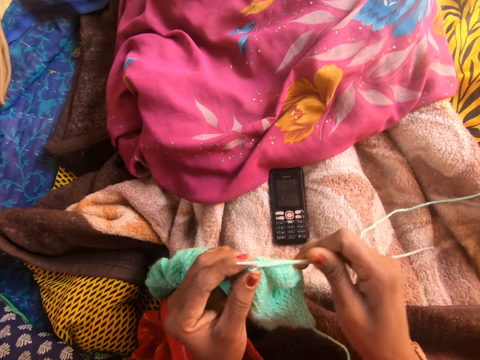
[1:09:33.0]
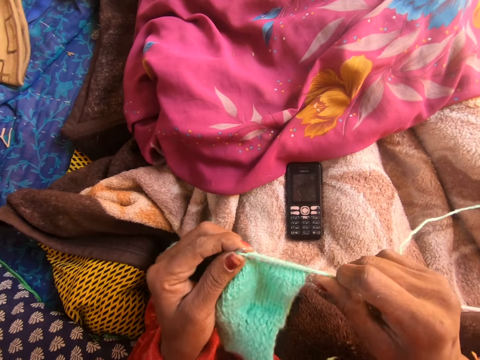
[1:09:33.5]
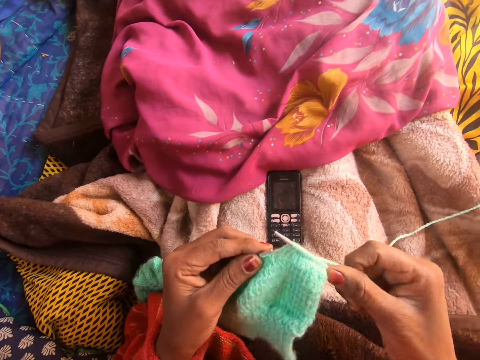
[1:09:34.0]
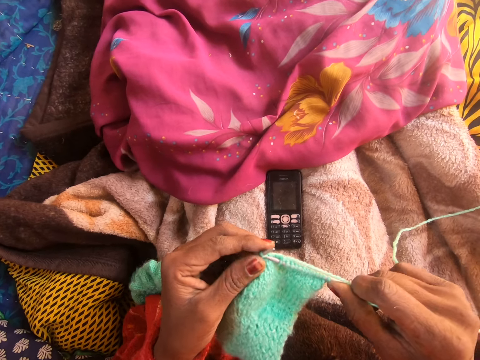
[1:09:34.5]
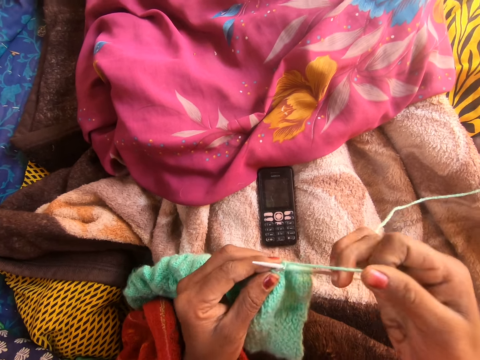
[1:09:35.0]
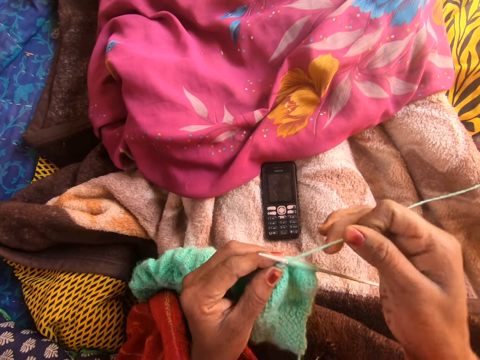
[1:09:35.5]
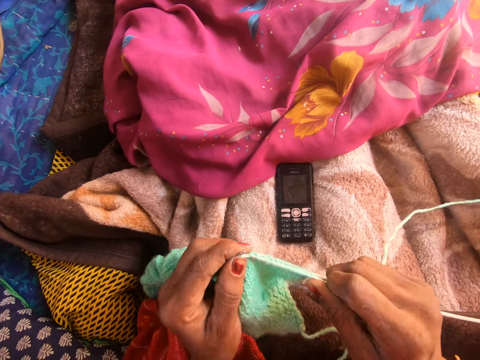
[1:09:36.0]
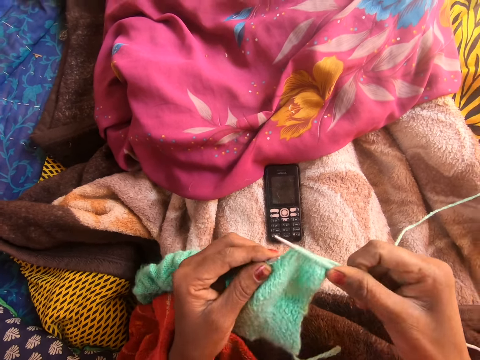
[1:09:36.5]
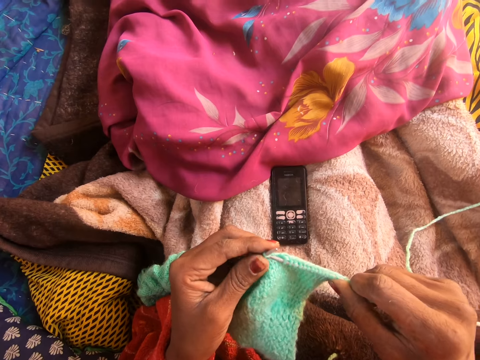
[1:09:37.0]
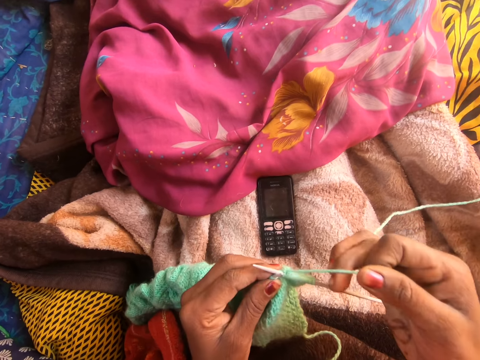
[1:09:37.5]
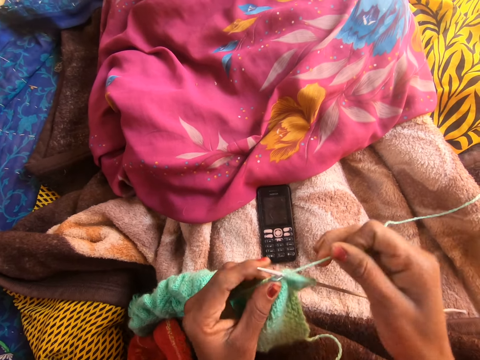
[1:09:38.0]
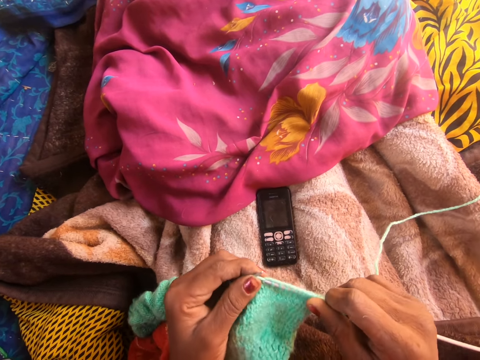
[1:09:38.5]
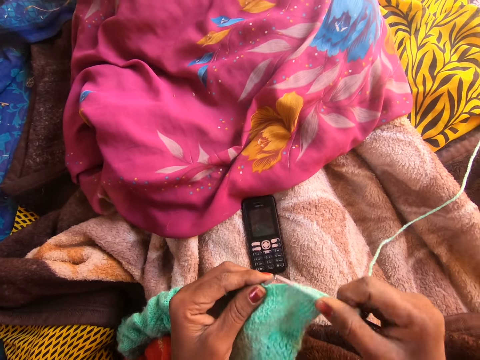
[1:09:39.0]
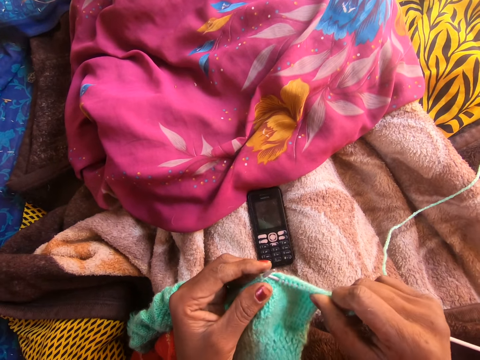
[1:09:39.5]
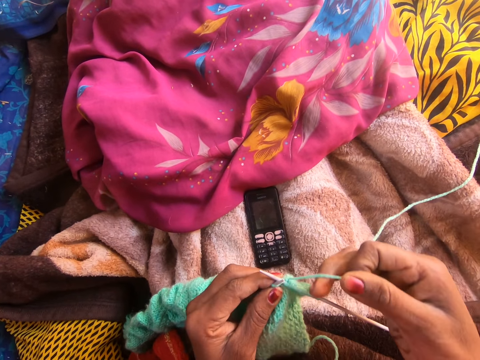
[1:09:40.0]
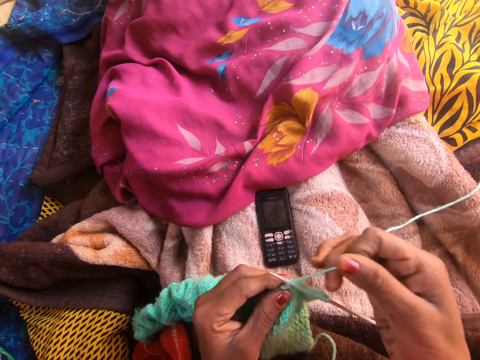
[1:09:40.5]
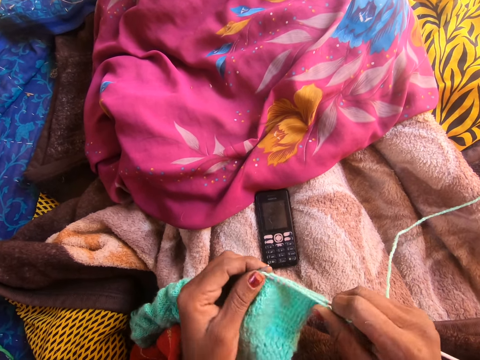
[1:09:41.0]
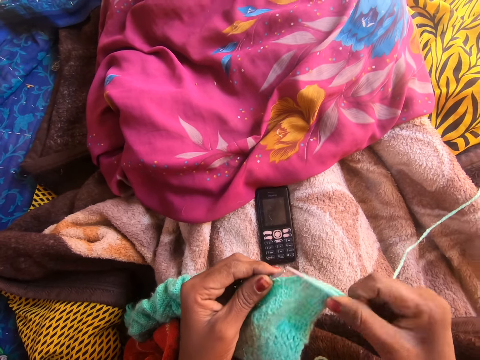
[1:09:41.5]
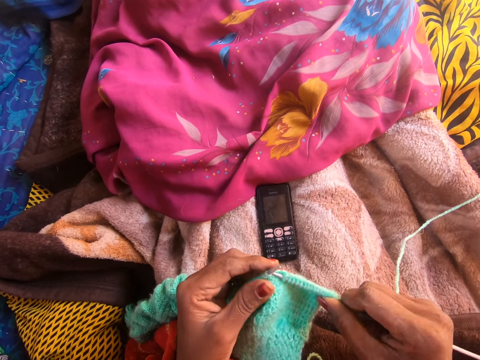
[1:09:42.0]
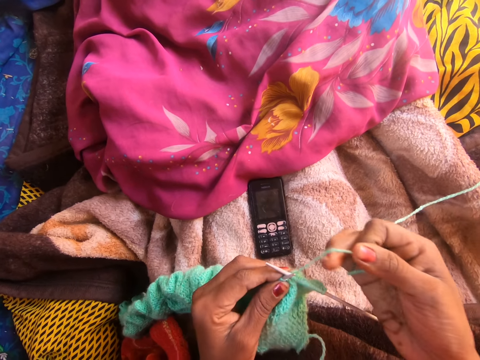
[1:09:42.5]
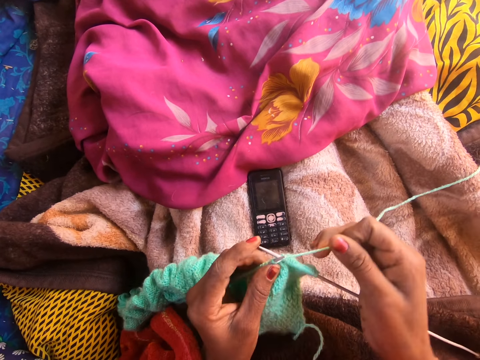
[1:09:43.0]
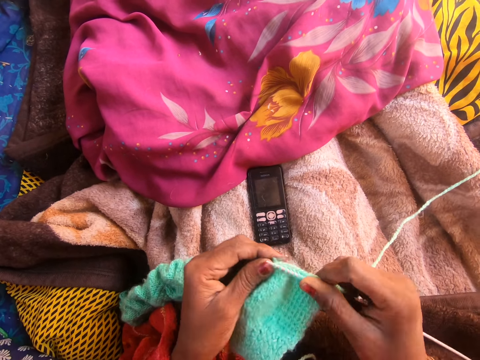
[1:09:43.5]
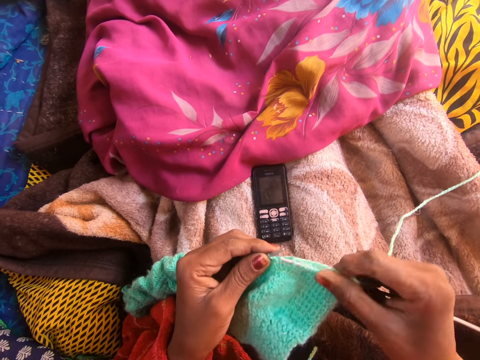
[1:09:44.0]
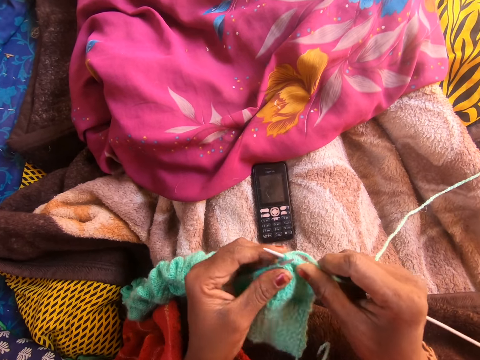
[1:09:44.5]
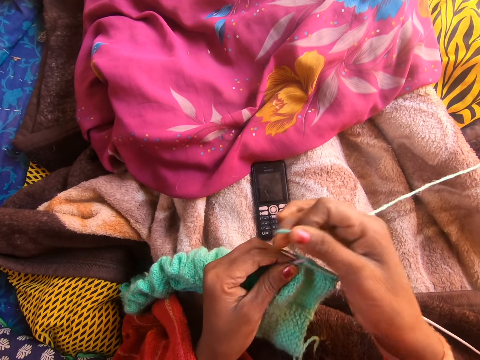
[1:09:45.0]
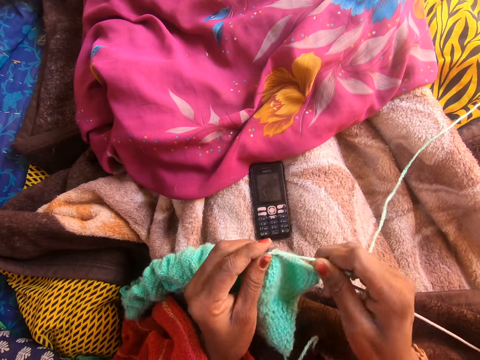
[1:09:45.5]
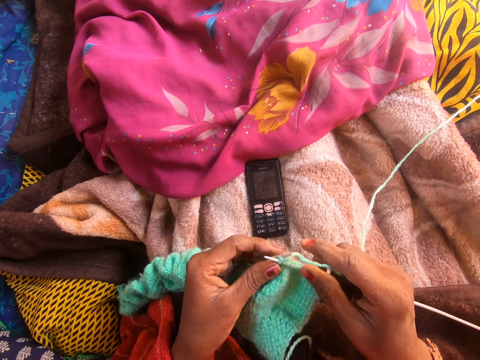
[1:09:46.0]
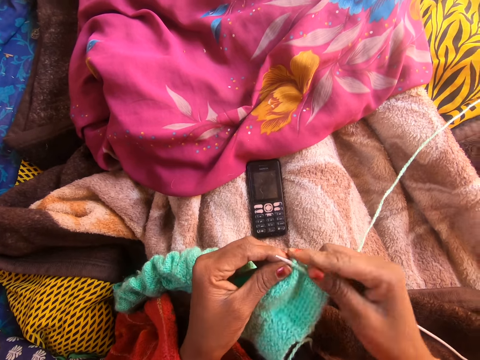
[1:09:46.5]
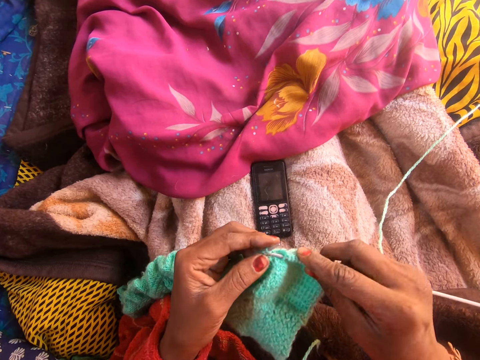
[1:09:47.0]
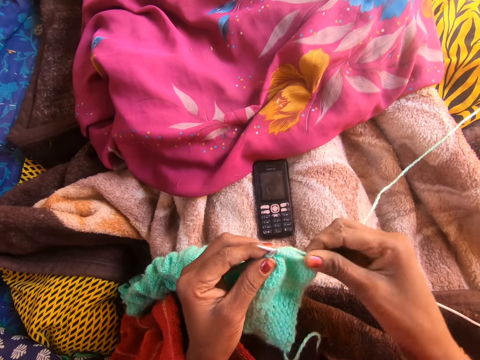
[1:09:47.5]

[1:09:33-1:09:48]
The camera wearer talks to a person on the phone. They knit the wool with the knitting needles. They talk to the person on the phone. They knit the wool with the knitting needles.

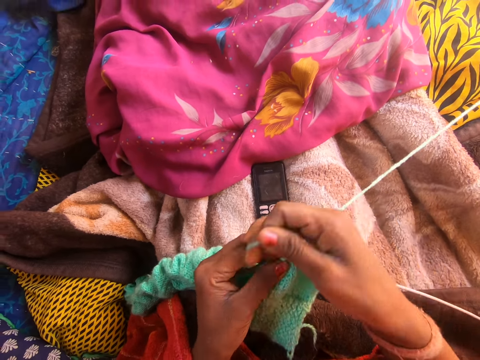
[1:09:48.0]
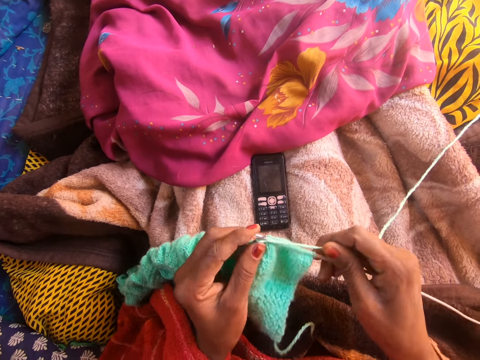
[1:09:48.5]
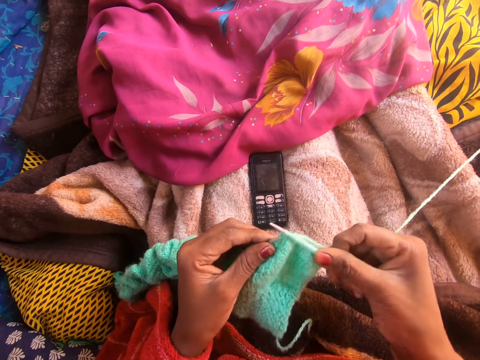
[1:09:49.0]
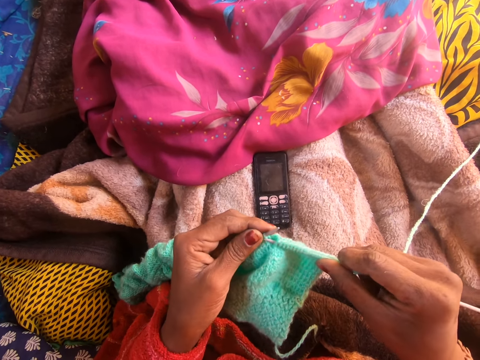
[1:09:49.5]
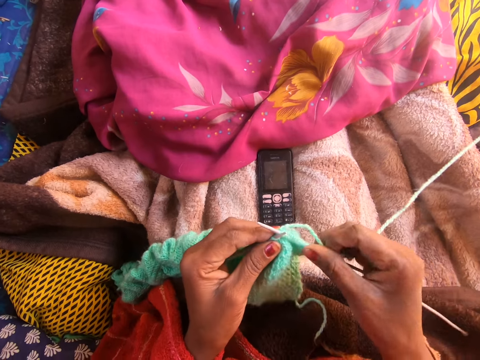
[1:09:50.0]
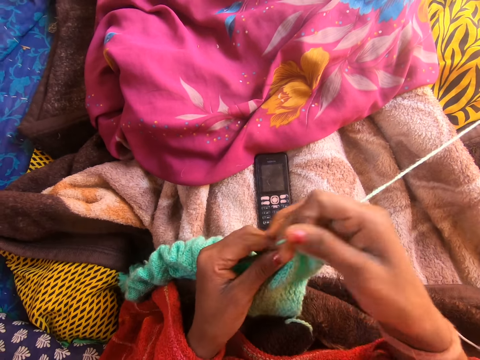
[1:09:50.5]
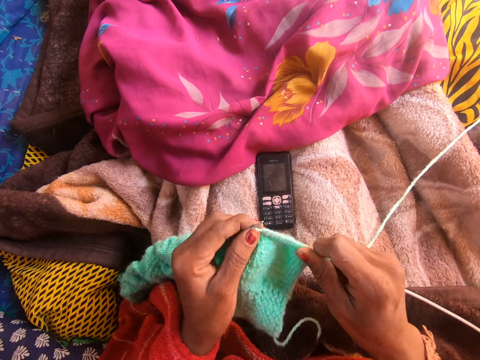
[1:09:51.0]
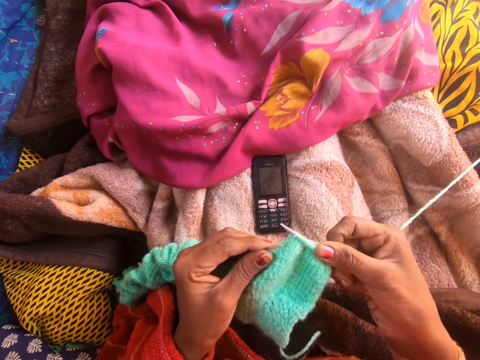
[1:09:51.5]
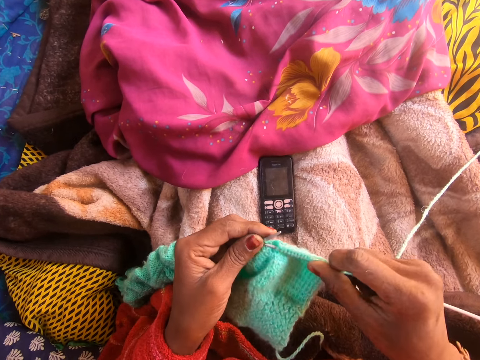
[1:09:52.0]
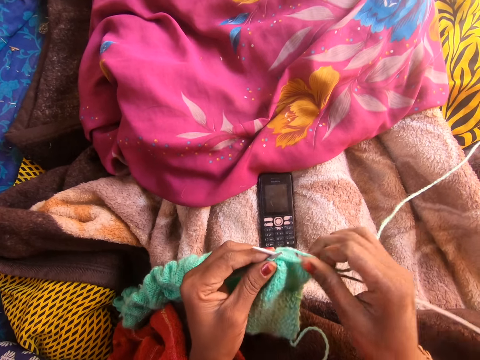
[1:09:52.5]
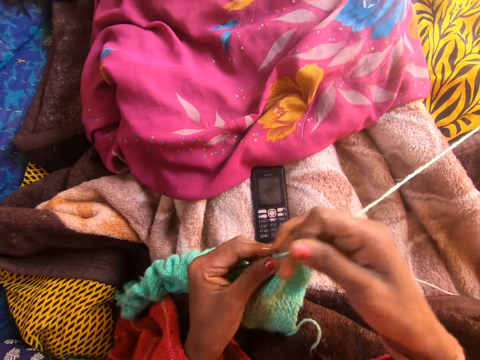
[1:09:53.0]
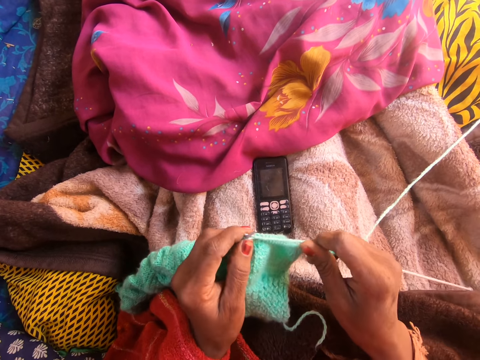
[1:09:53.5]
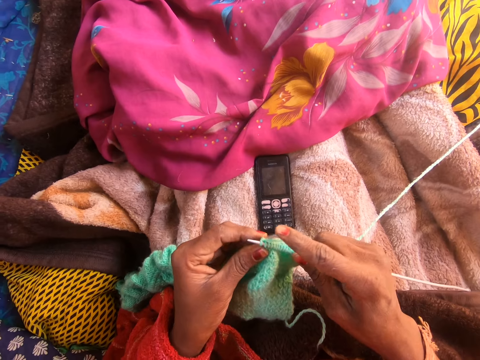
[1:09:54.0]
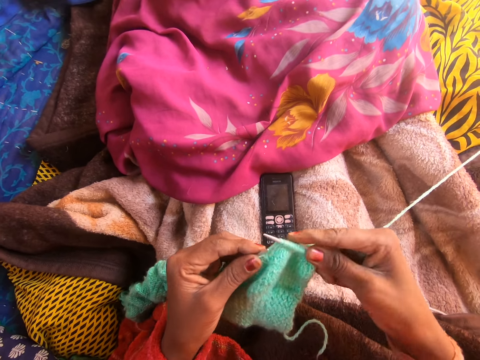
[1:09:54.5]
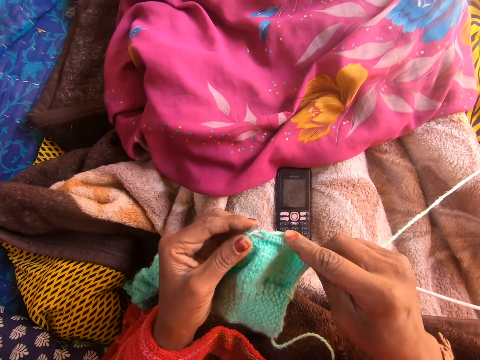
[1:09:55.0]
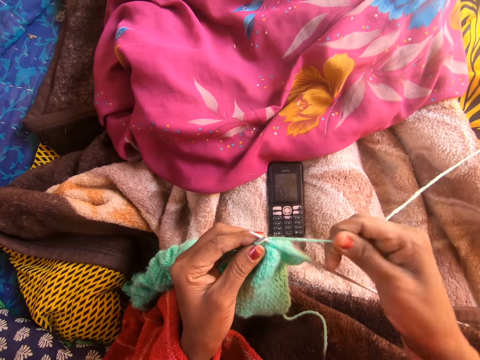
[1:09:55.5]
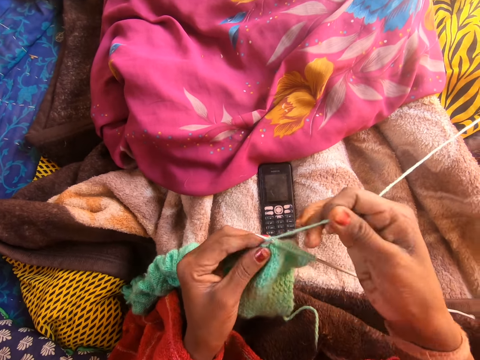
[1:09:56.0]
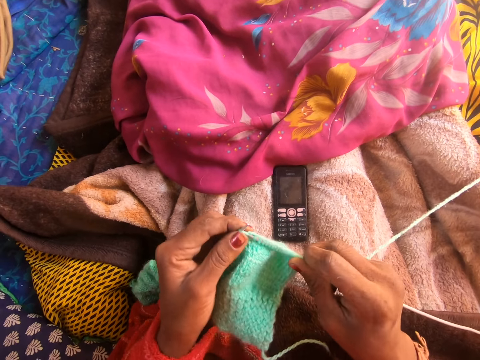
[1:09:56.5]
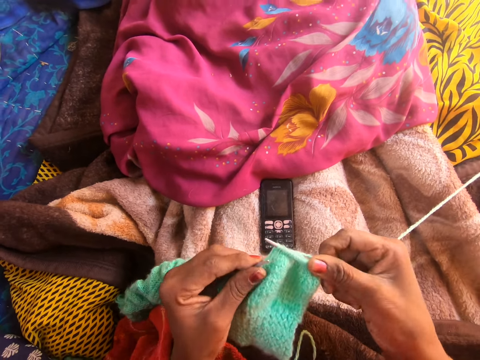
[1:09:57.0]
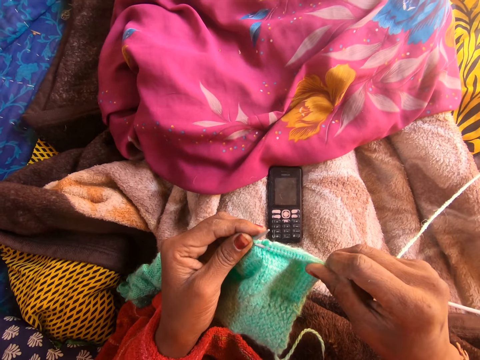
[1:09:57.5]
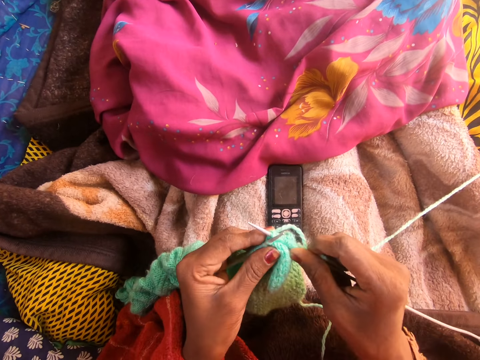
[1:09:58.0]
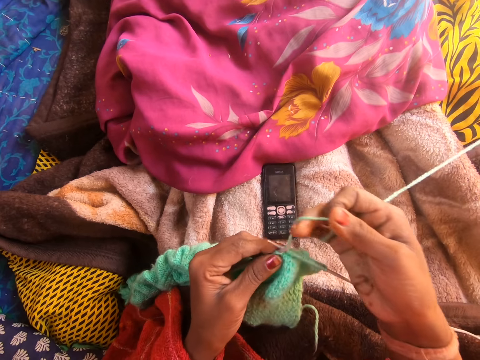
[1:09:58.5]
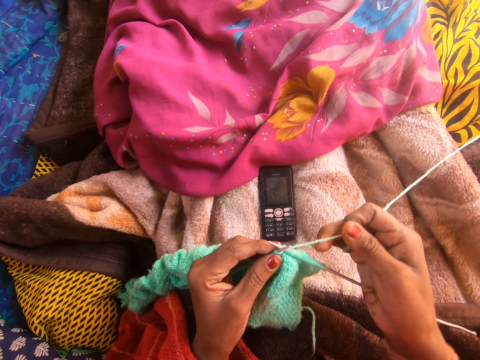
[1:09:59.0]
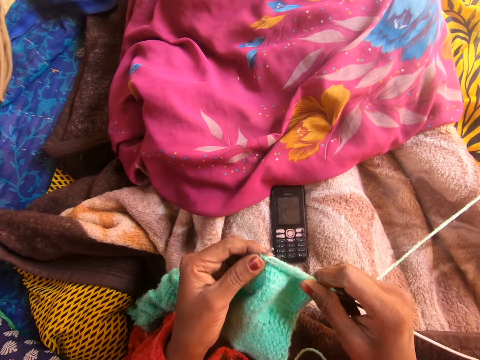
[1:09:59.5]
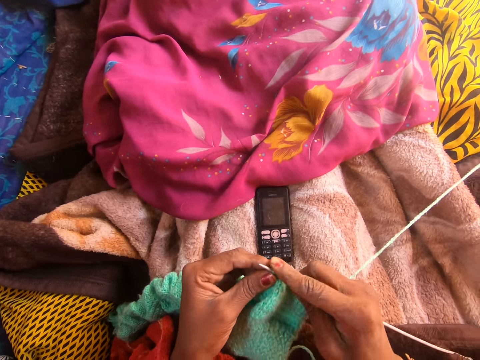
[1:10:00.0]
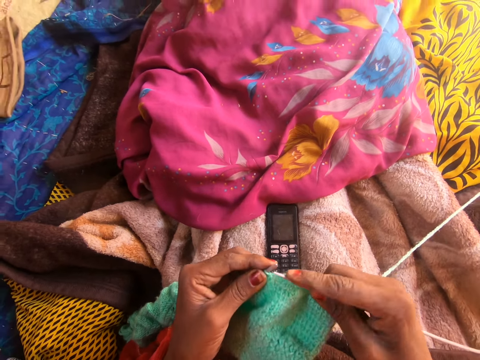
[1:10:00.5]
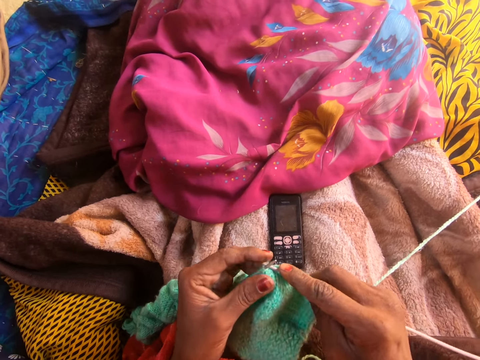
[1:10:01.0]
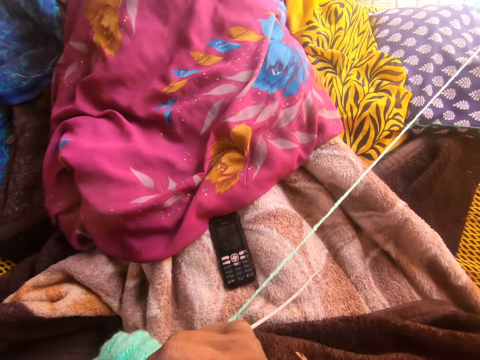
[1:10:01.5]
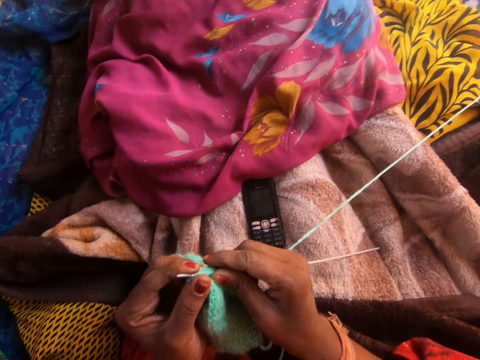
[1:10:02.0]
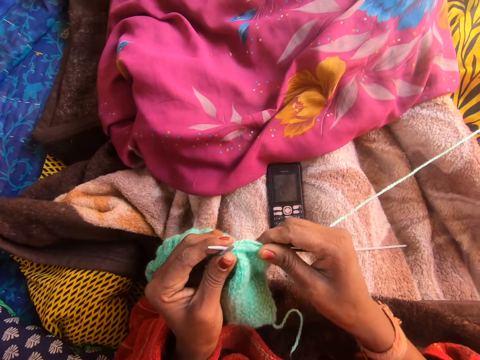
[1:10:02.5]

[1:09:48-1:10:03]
The camera wearer talks to a person on the phone. They knit the wool with the knitting needles. They talk to the person on the phone.
